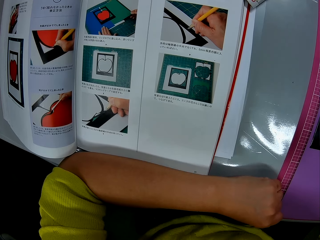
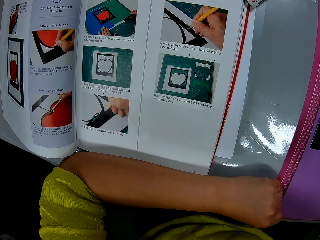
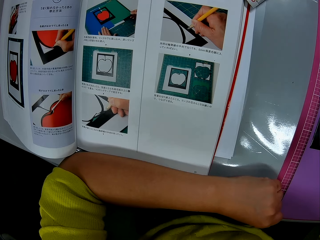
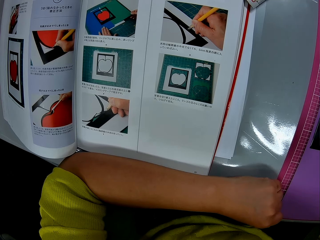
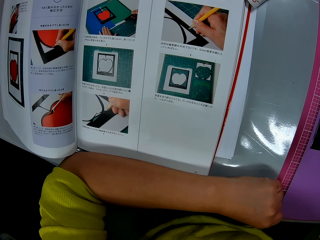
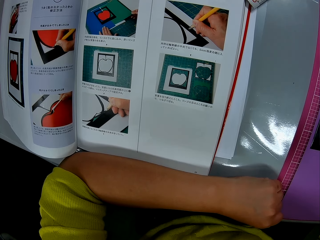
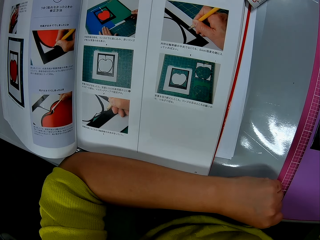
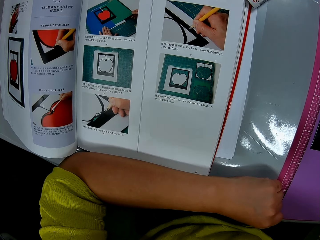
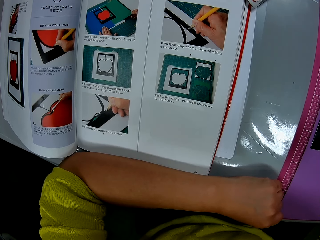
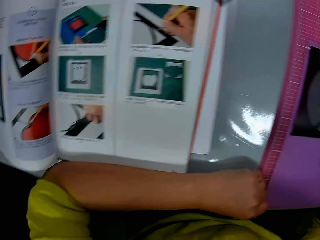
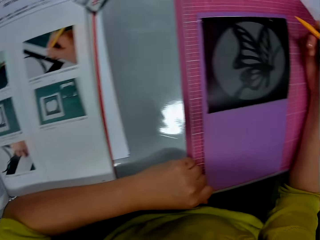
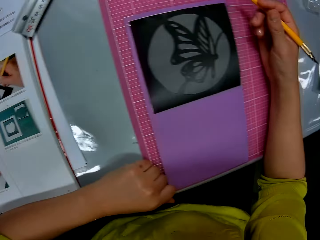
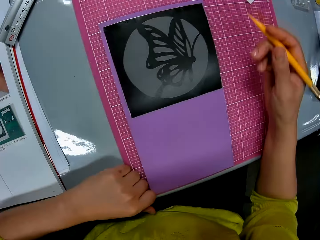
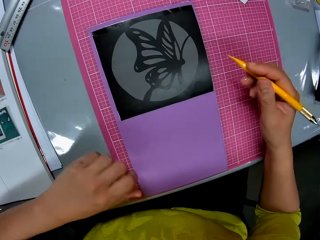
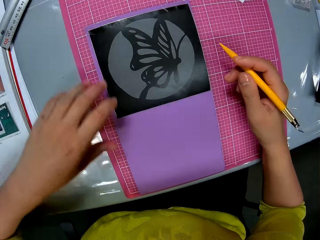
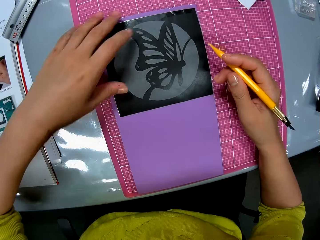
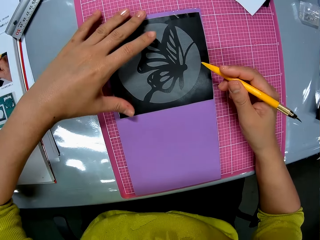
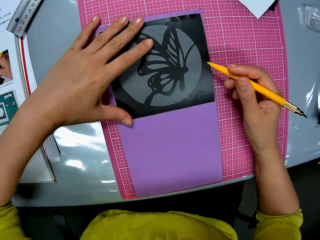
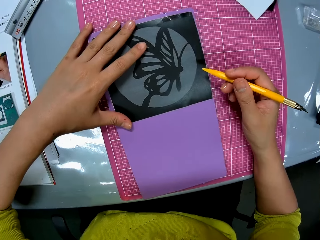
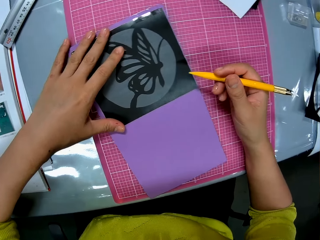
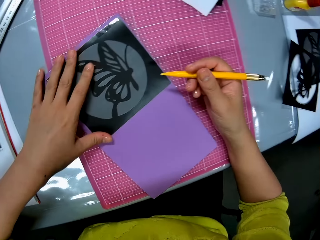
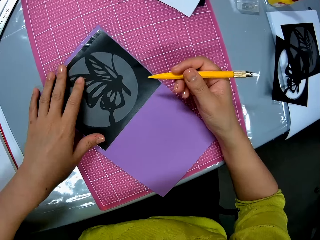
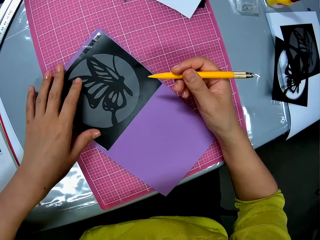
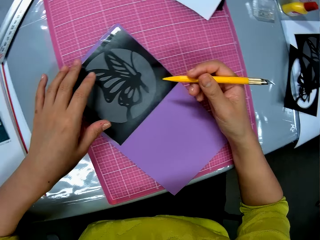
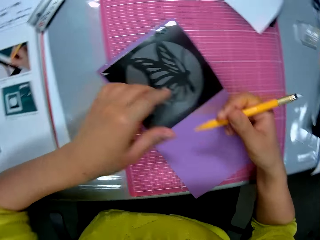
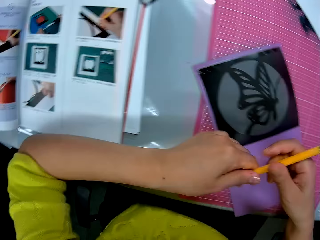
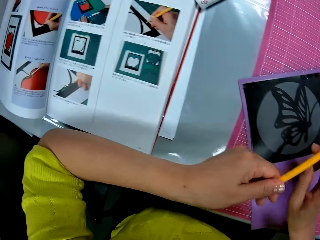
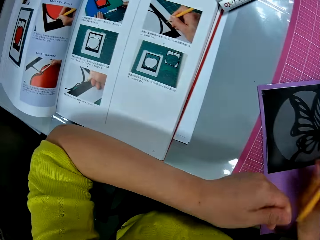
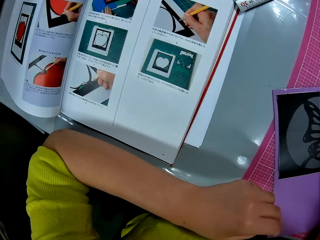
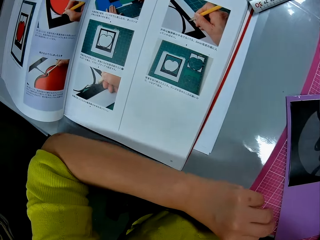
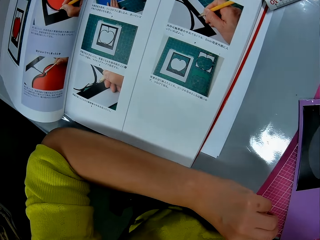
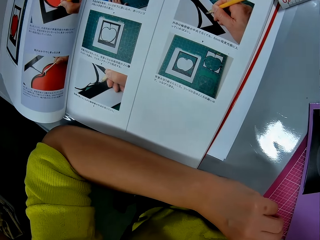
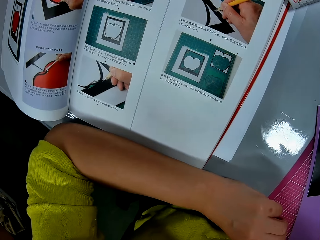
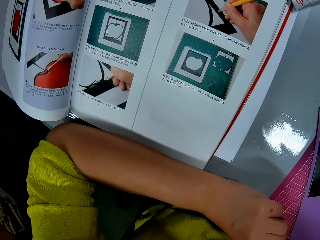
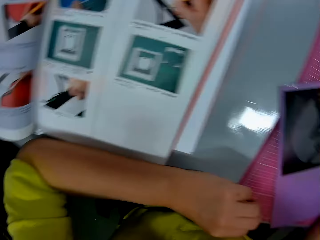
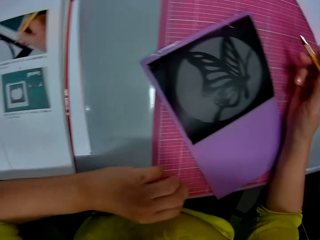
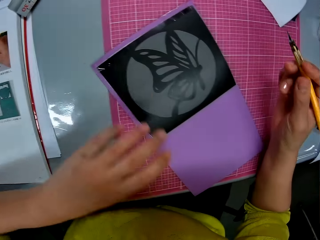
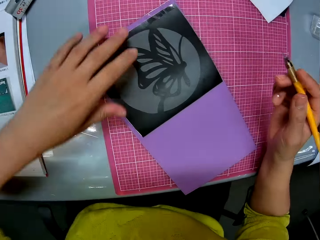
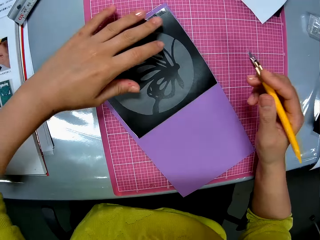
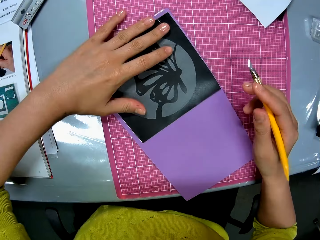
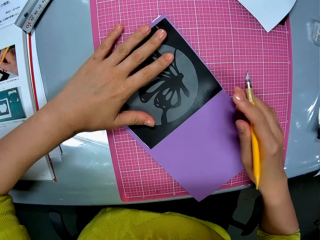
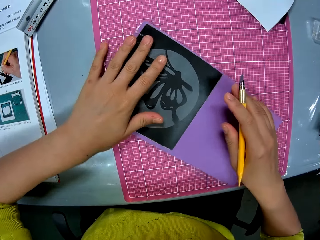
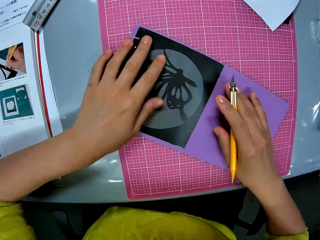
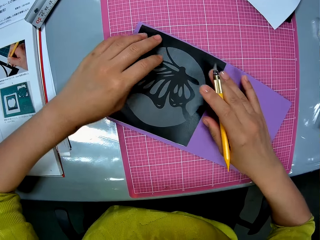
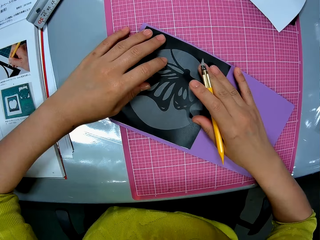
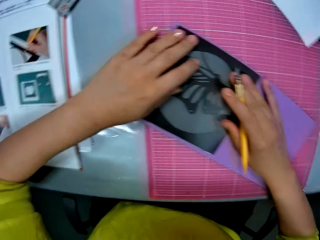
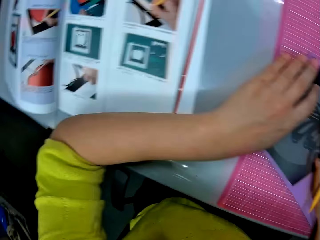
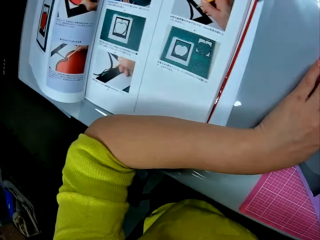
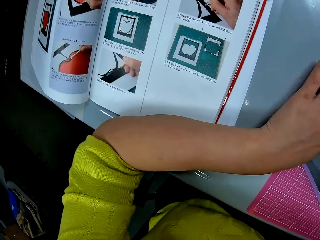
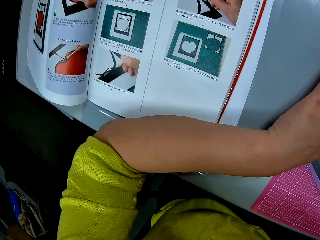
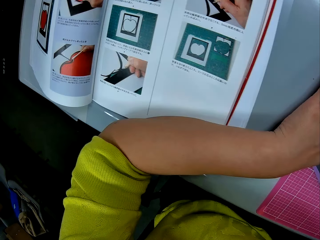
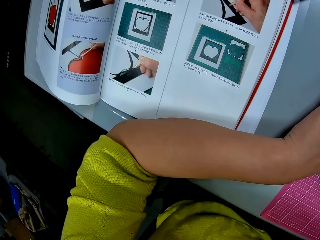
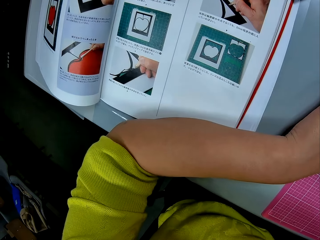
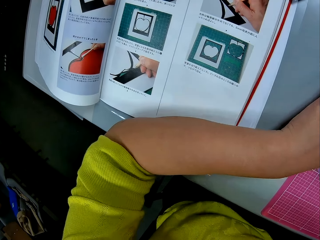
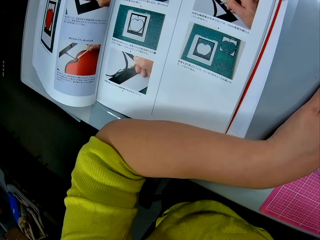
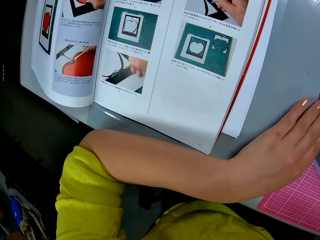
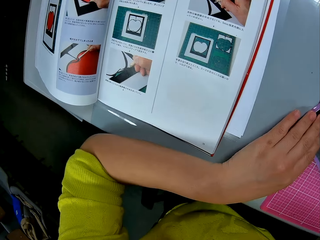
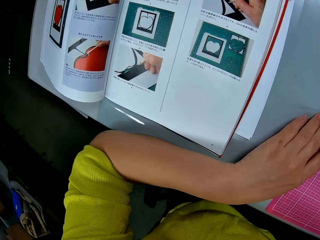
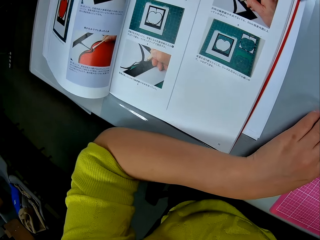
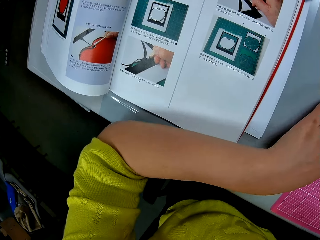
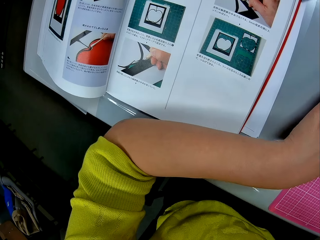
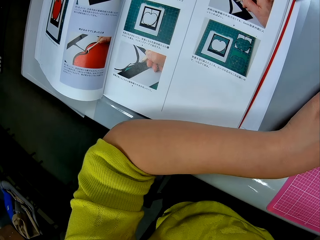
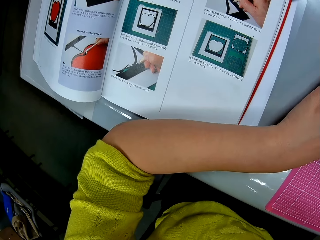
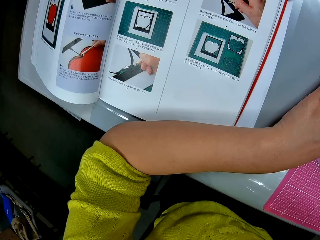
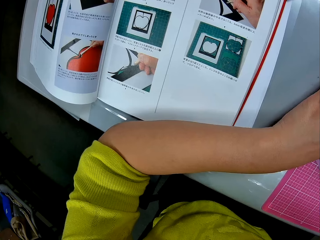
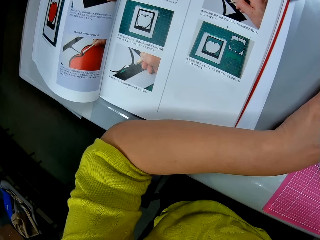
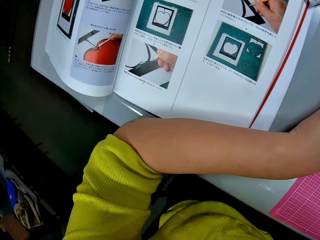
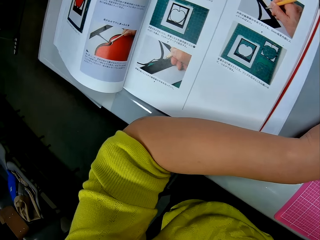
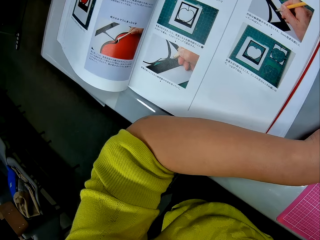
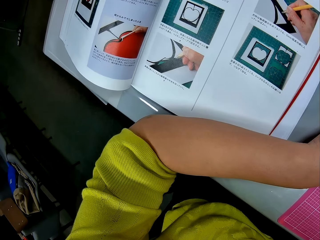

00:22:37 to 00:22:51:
The camera wearer looks at the luminous paper. They hold the luminous paper with their hand, turn the luminous paper with their hand, and adjust the purple paper with their left hand. They pass the pen cutter to their left hand, pass the pen cutter to their right hand, and stare at the book. They look at the luminous paper, place their hand on the cut out, and turn the luminous paper. They glance at the instruction manual on a table.

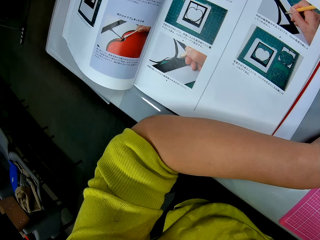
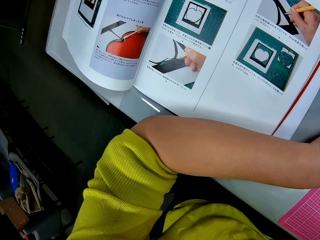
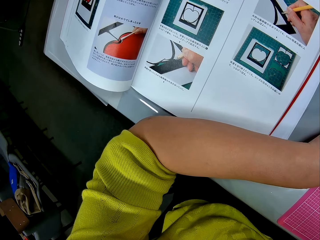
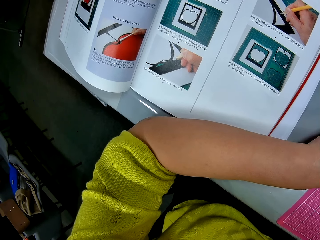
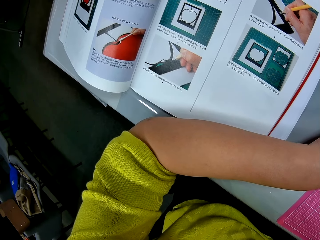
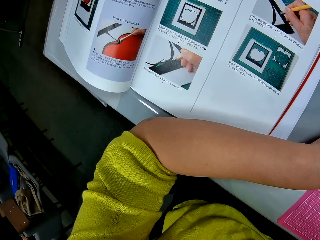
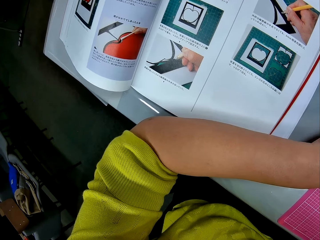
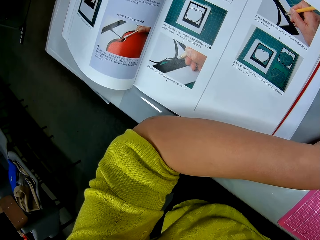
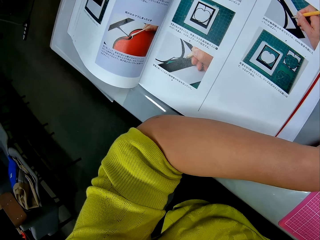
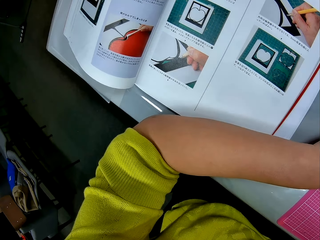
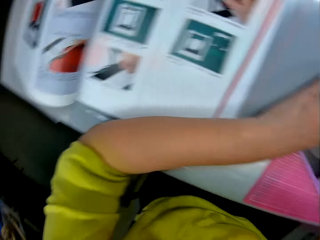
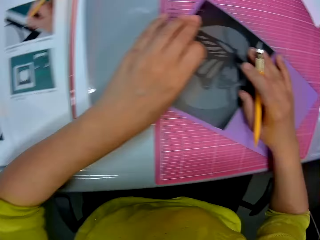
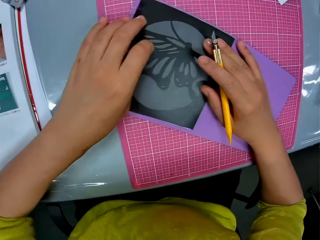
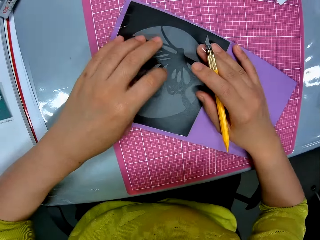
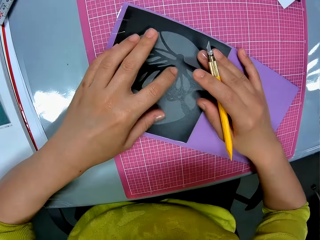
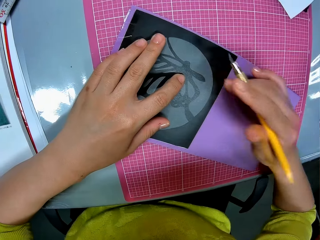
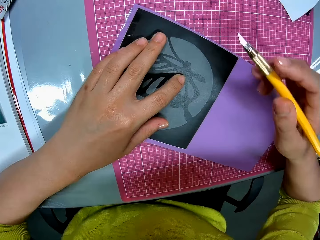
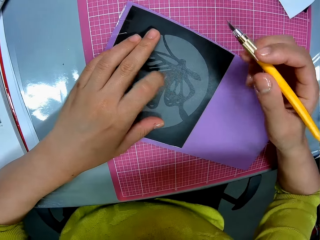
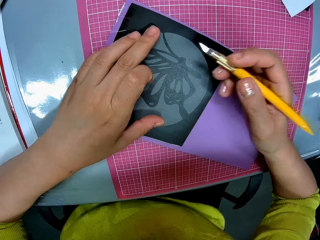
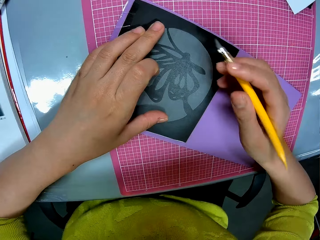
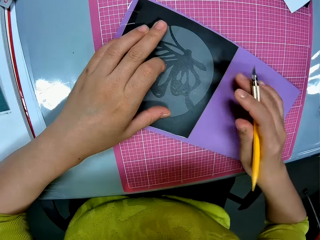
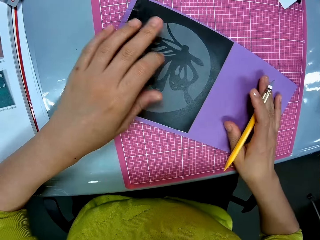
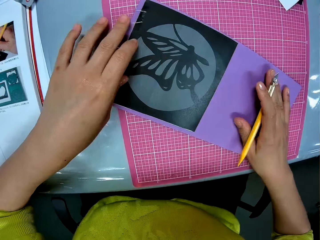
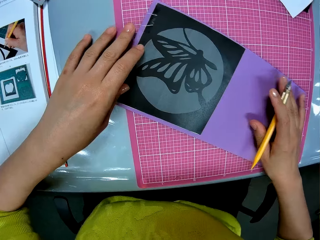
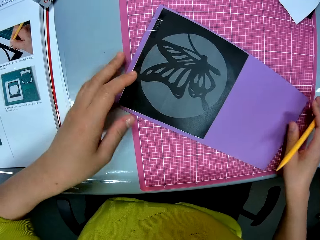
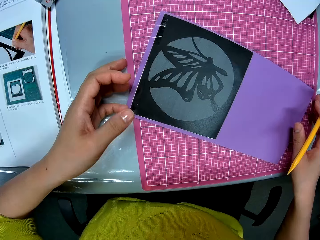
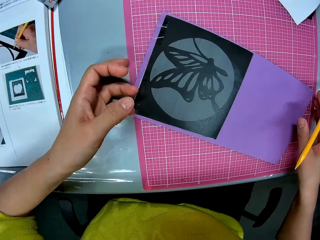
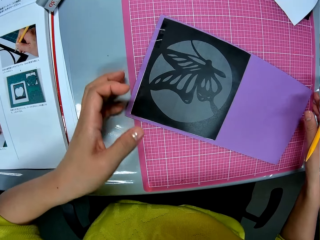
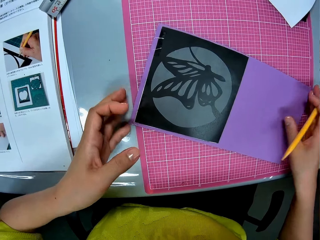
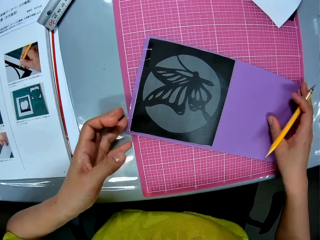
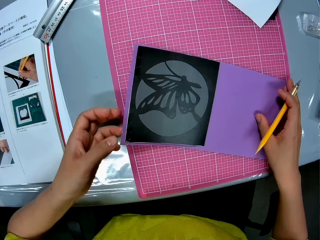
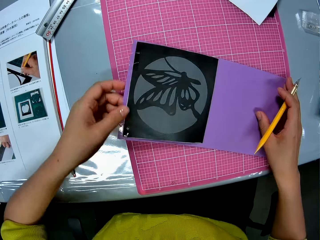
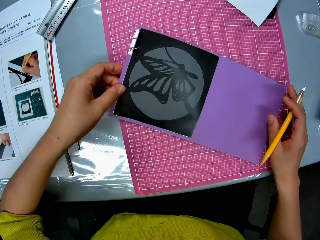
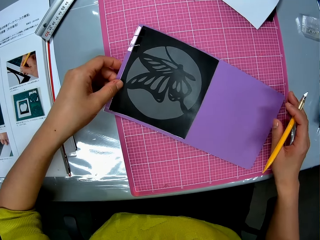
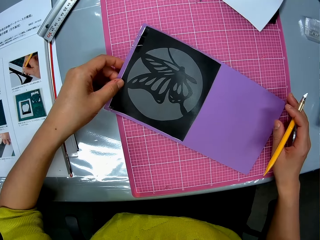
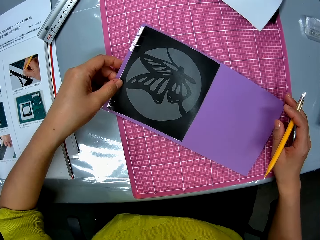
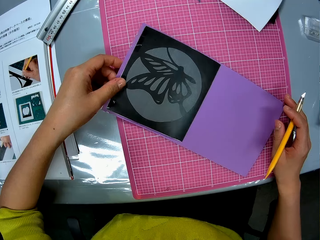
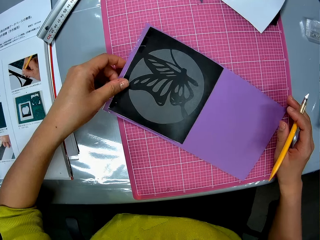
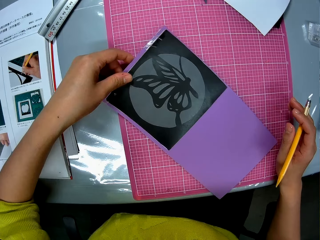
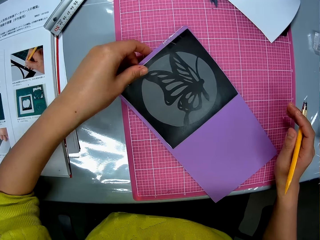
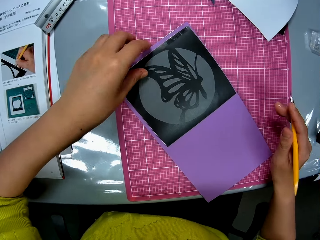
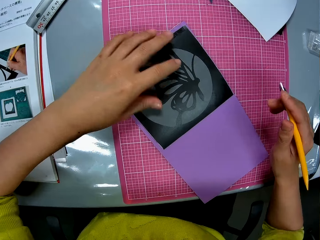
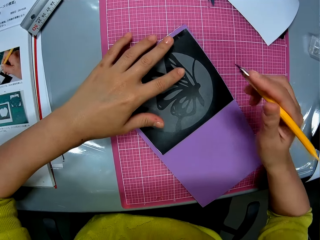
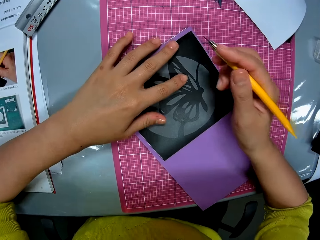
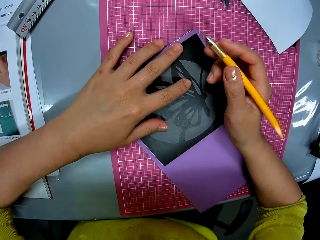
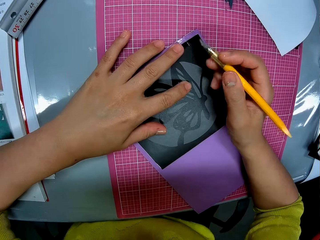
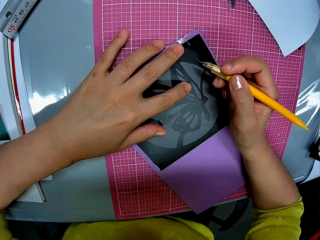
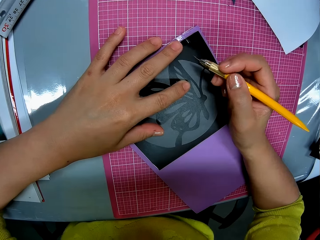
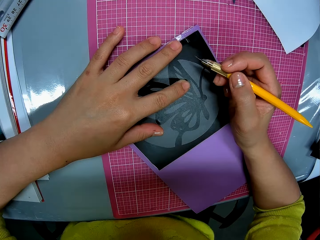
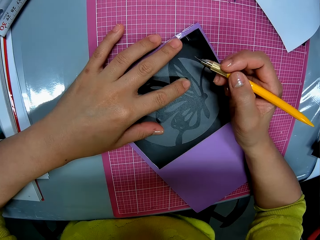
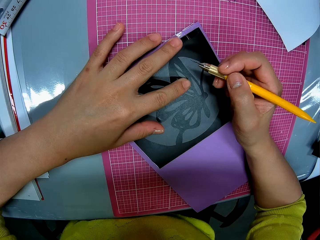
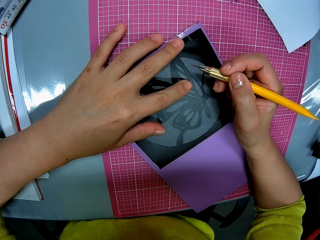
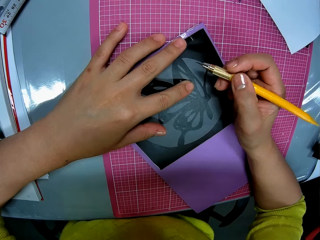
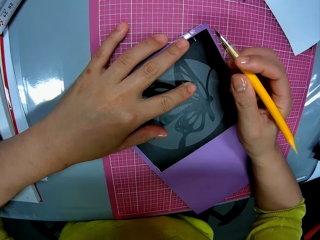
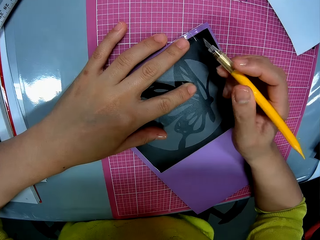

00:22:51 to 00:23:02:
The camera wearer adjusts the craft paper on the cutting sheet. He places his left hand on his craft paper. He adjusts the hobby knife.
